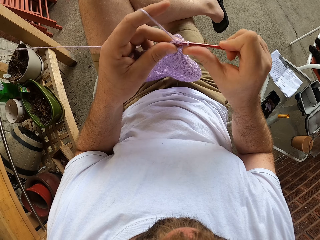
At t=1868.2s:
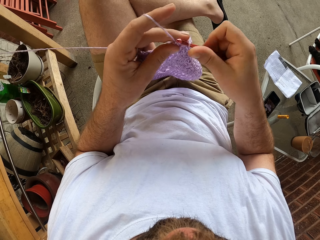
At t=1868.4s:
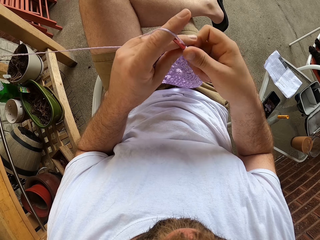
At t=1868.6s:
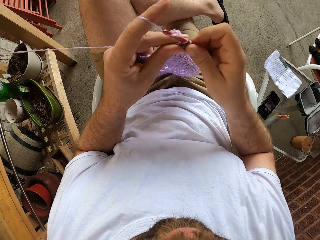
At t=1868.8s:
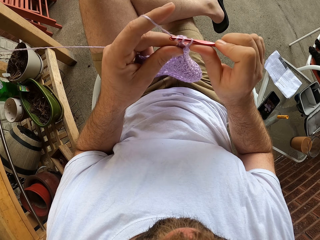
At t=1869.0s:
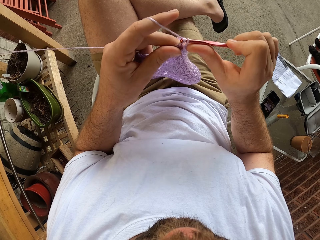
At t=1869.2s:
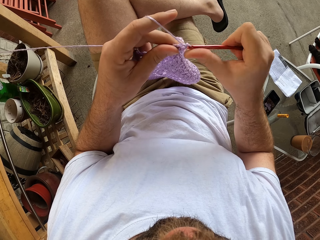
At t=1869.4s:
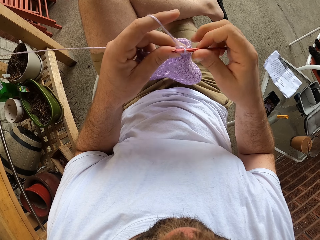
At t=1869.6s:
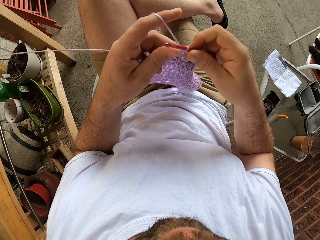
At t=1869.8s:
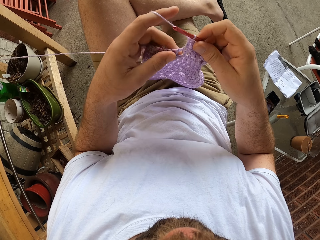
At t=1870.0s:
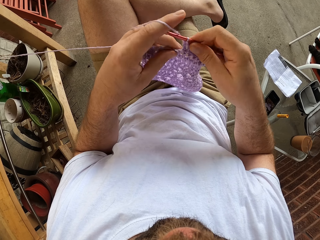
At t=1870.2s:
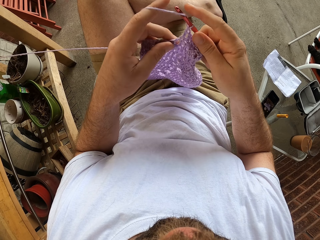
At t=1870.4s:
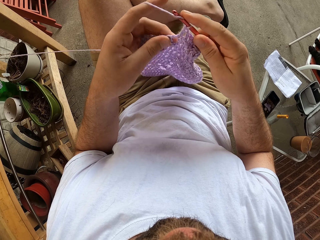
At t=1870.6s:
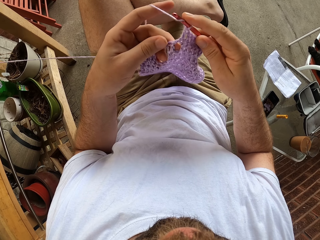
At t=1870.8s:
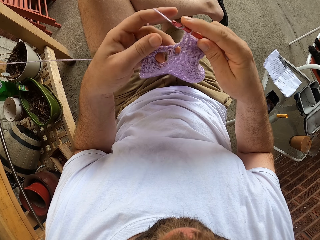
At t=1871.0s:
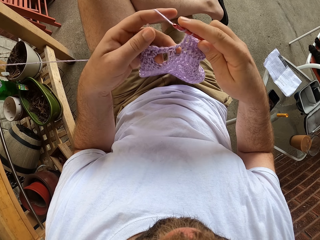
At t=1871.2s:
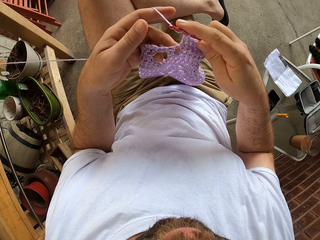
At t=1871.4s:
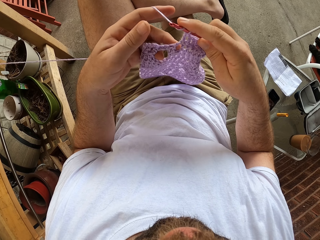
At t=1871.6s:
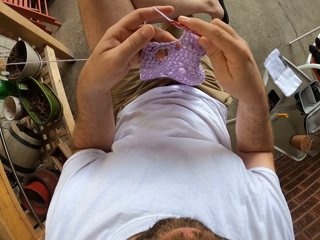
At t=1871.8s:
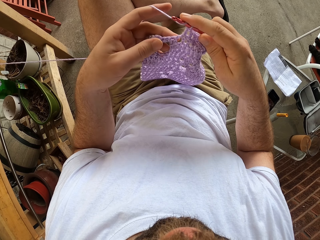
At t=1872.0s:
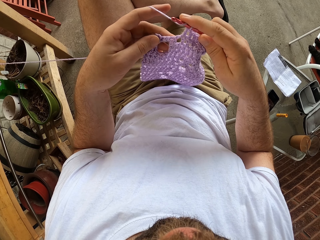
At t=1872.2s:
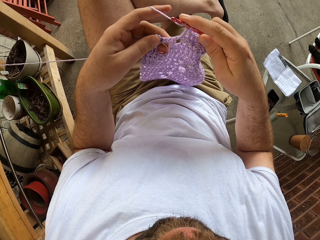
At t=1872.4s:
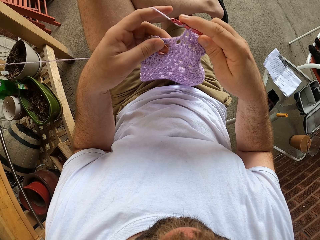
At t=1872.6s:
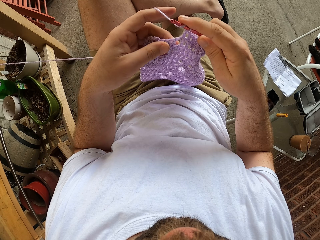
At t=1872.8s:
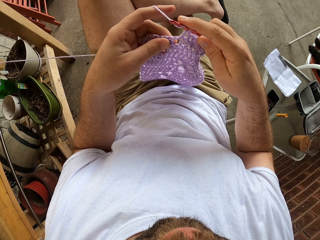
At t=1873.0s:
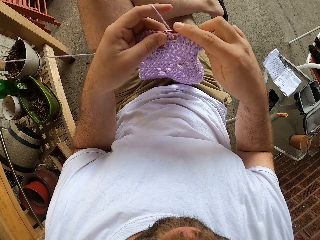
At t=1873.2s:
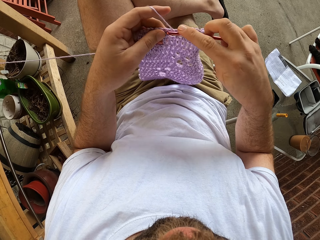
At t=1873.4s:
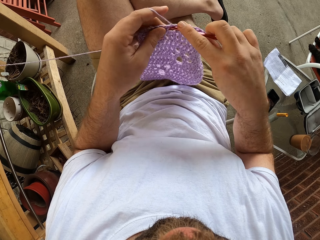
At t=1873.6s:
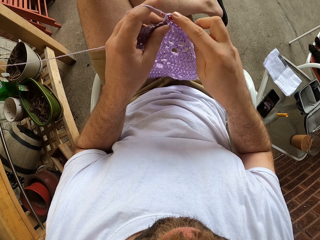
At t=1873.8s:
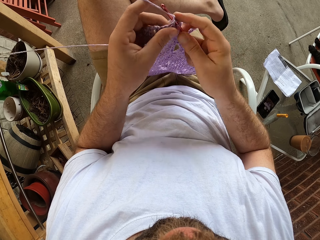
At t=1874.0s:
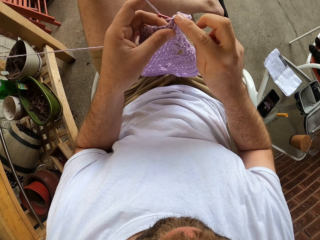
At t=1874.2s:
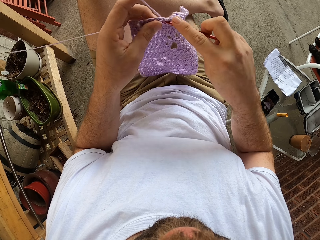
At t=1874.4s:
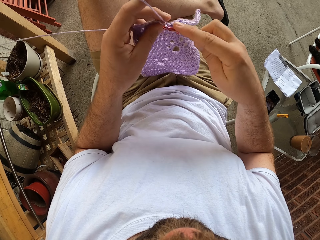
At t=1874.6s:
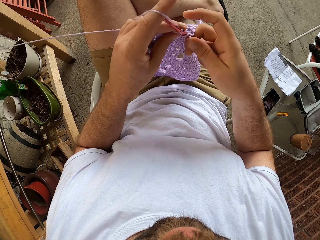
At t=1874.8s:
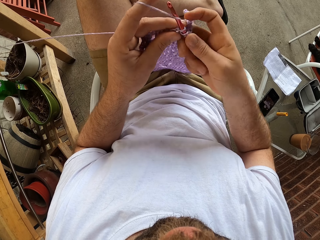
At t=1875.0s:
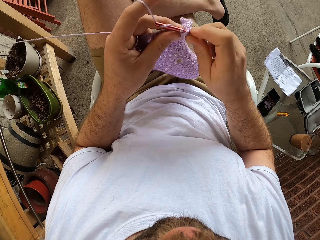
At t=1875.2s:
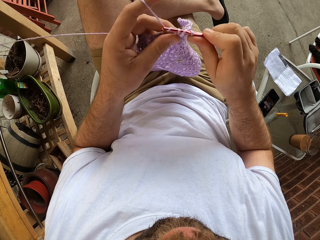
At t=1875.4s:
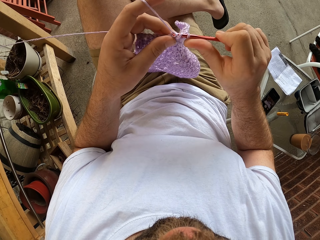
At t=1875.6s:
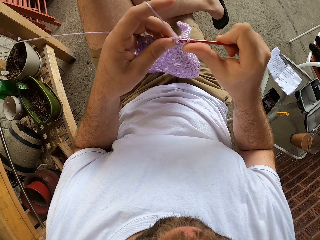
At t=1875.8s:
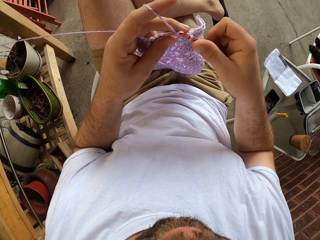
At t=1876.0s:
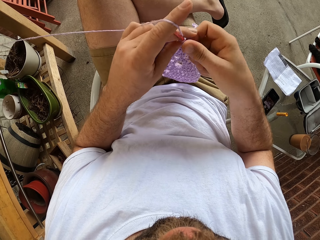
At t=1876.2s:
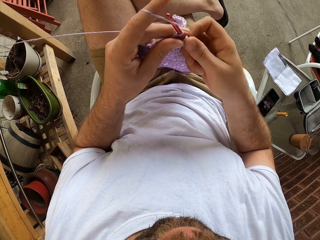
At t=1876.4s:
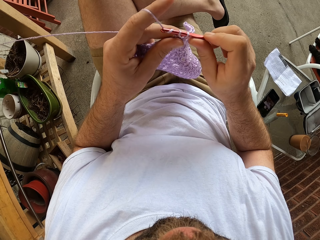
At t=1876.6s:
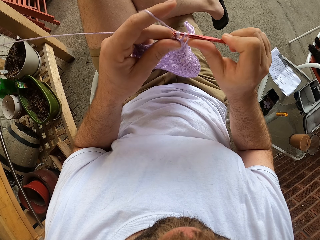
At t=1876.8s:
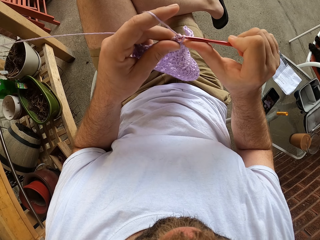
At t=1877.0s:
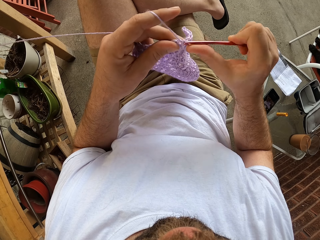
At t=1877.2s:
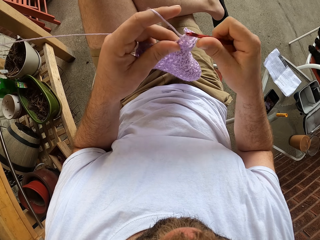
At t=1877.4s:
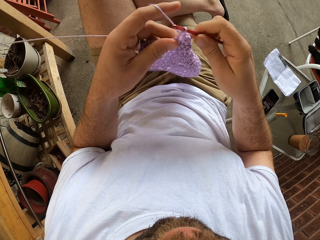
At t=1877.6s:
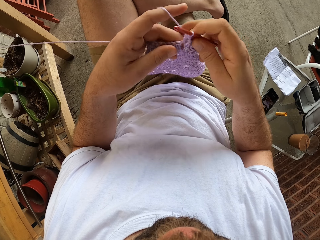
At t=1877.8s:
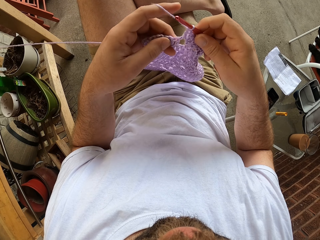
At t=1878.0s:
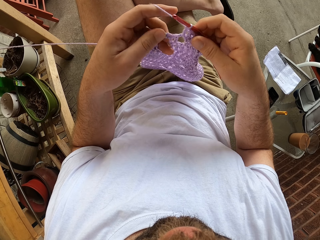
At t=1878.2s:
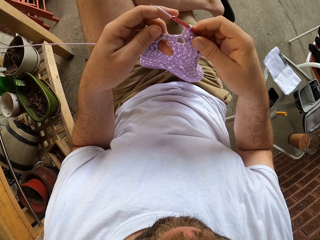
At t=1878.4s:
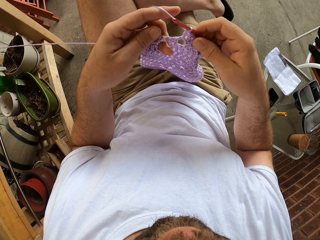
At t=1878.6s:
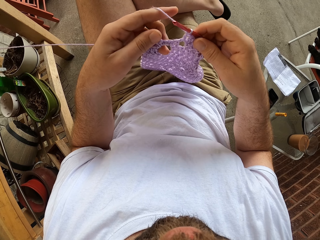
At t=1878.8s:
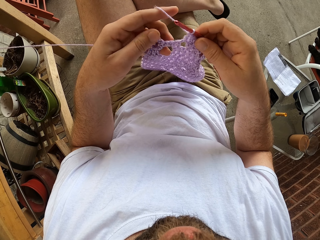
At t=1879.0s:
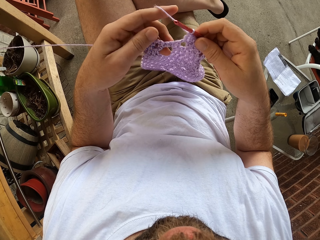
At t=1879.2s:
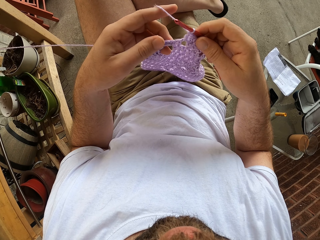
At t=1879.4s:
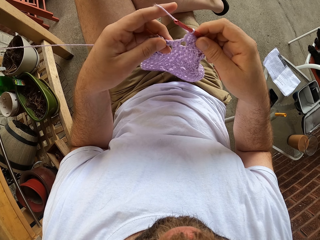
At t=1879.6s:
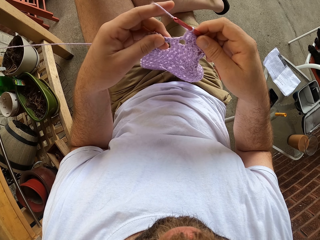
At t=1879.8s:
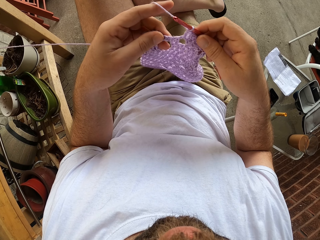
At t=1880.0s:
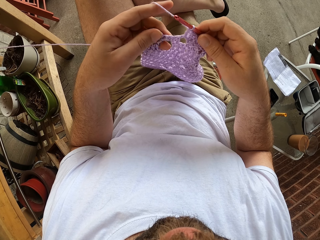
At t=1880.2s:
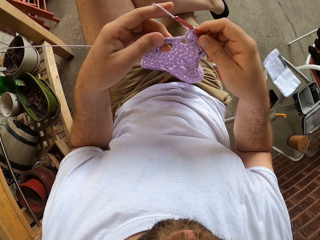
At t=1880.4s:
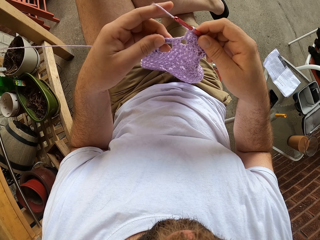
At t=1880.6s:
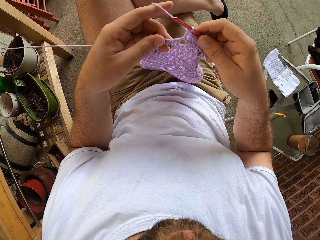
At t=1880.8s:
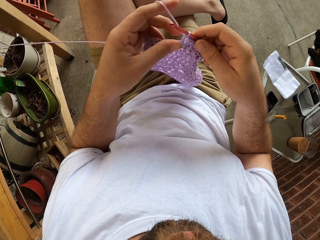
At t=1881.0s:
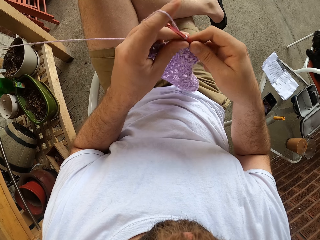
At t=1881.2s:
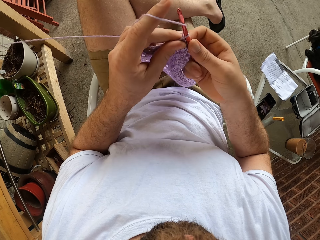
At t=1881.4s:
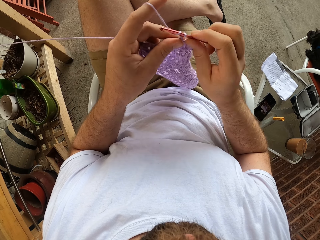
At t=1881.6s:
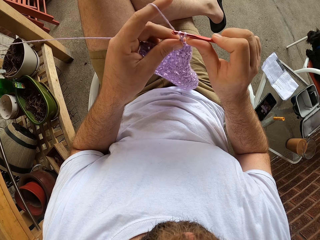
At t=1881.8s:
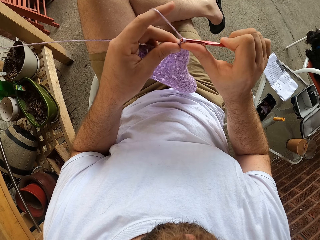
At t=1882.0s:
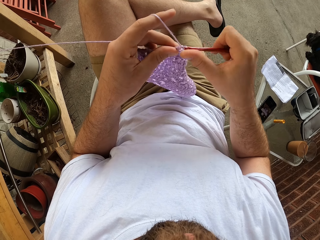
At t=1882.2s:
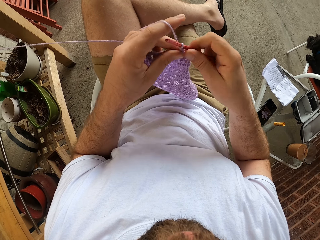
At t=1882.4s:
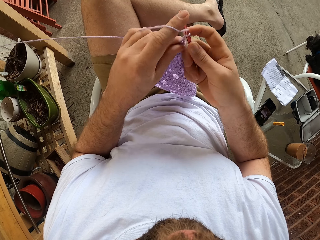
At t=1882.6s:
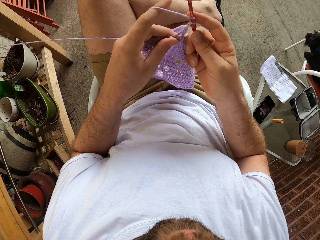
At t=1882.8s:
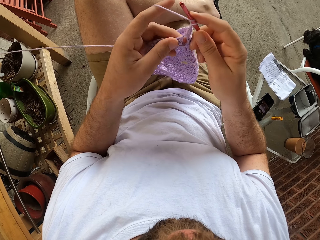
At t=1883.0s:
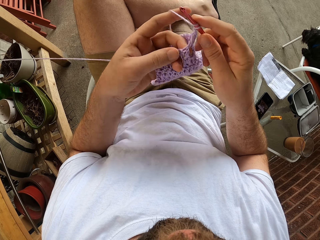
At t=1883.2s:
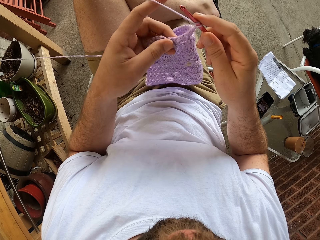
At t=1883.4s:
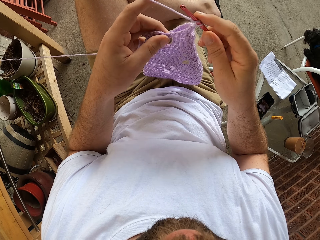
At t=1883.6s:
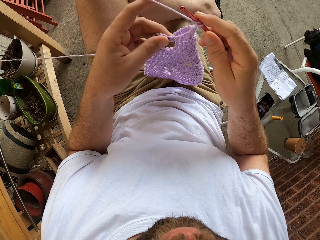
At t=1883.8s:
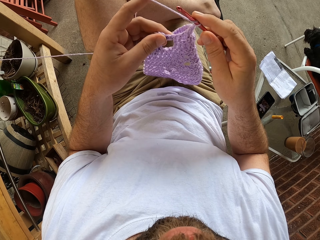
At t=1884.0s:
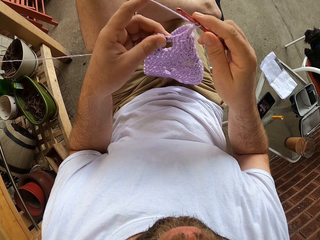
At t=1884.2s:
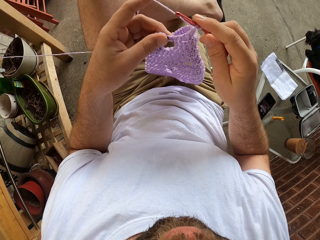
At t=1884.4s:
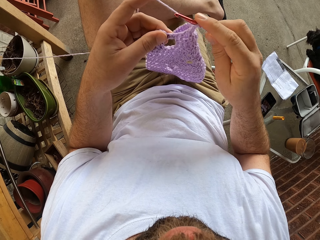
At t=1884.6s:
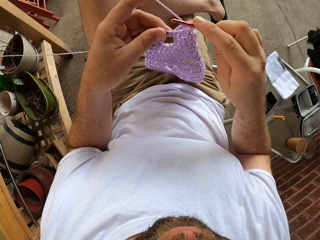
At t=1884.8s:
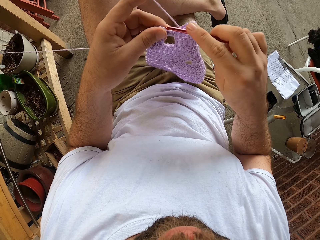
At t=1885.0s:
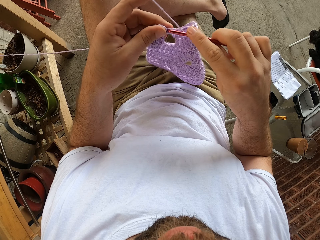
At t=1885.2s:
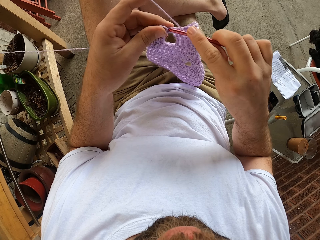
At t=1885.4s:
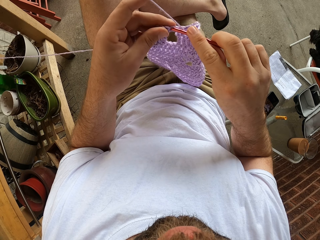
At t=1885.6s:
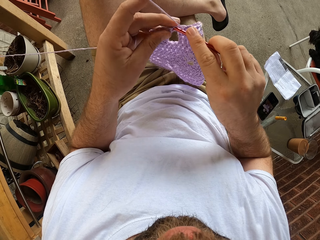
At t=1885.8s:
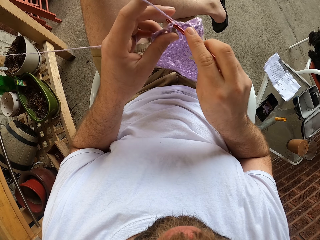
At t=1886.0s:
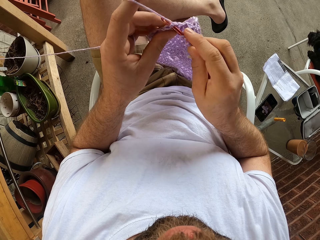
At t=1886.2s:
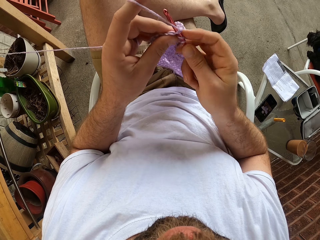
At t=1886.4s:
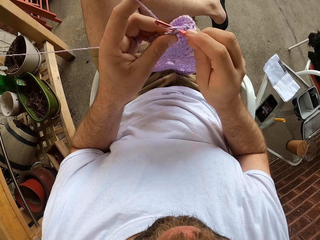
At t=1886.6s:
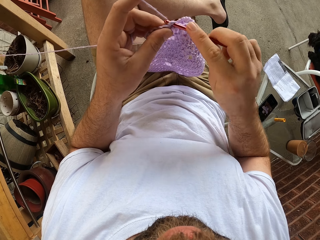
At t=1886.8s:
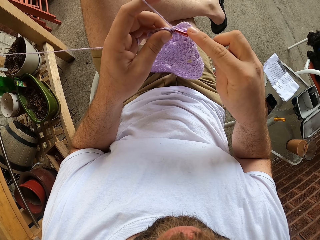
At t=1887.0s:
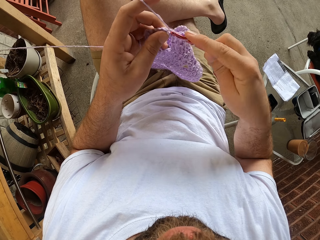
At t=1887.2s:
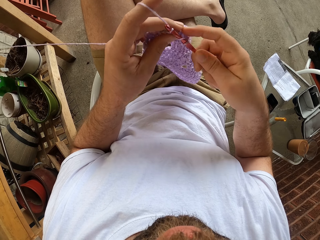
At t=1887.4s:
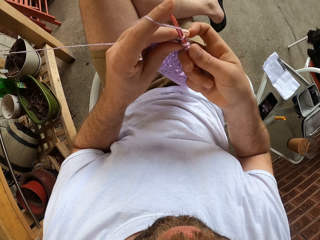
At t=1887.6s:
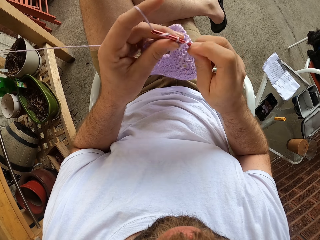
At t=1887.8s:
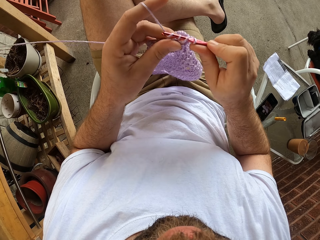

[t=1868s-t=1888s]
The camera wearer touches a yarn. They sew a piece of yarn using crochet.

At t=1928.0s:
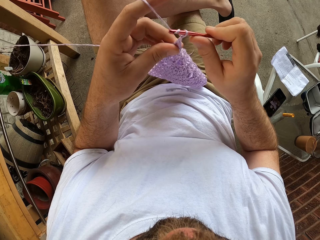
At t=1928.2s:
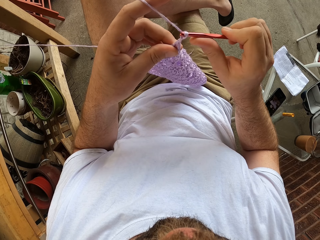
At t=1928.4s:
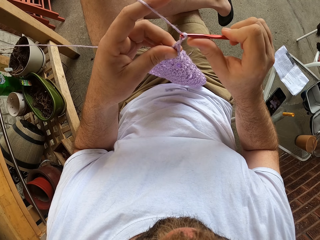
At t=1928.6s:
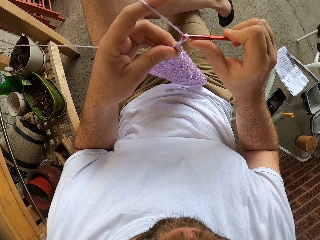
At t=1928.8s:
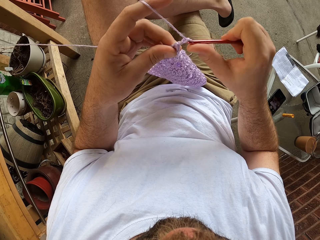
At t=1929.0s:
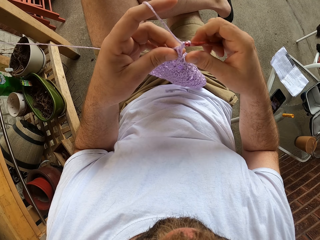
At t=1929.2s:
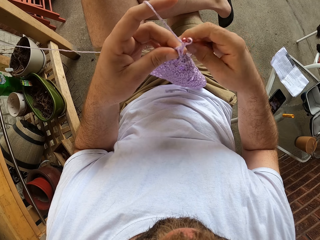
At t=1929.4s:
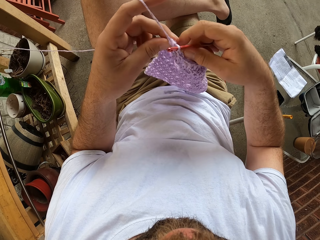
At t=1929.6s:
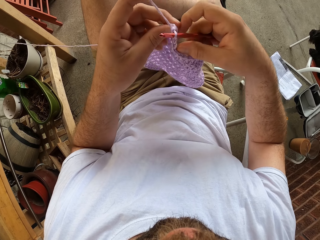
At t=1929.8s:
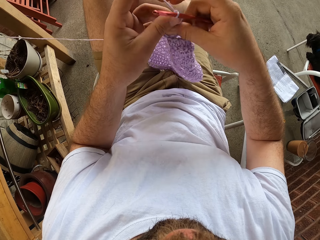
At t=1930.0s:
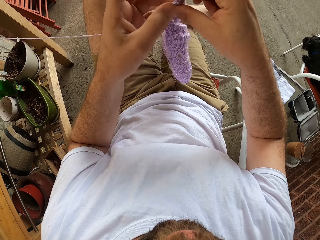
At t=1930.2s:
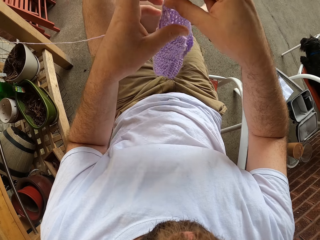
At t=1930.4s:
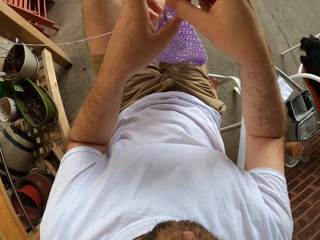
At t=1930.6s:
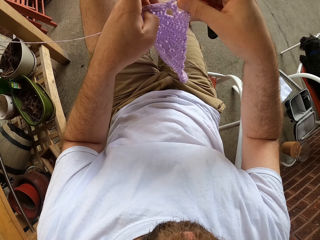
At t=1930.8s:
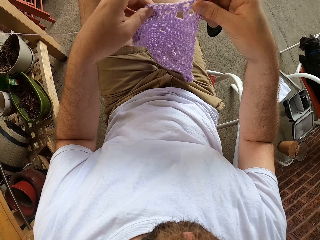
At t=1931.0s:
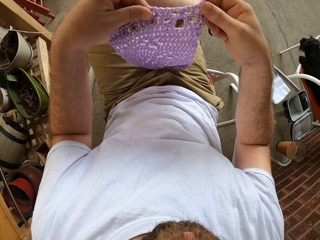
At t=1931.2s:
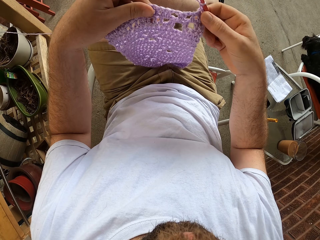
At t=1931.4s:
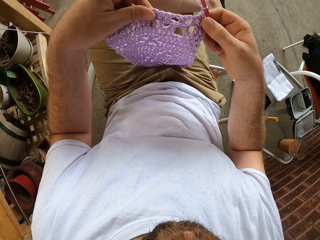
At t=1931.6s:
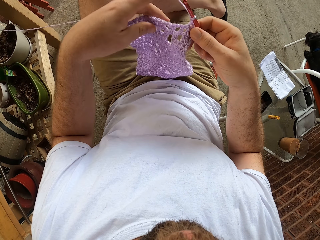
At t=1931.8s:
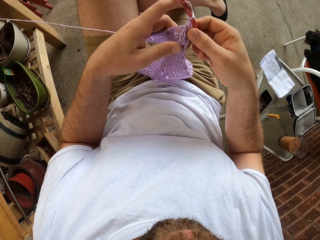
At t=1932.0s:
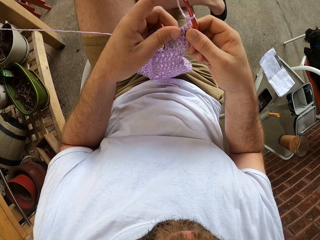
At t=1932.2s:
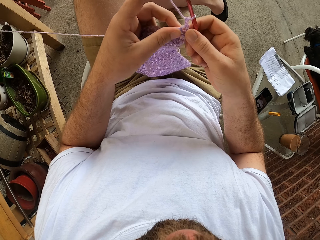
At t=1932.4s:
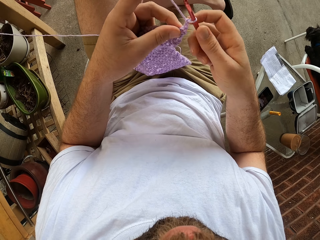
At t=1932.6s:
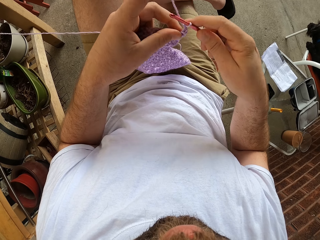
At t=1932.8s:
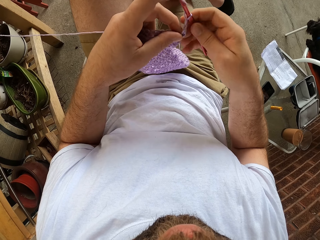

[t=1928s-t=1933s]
The camera wearer turns the crochet over with both hands. They look at the fabric.
